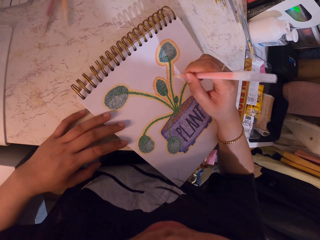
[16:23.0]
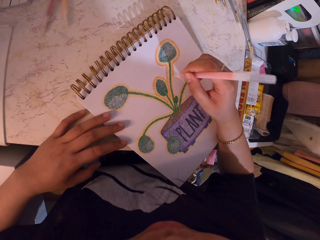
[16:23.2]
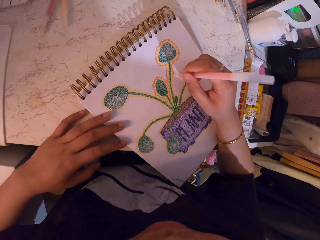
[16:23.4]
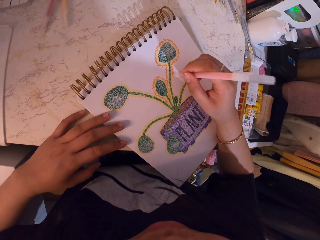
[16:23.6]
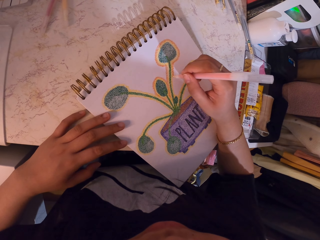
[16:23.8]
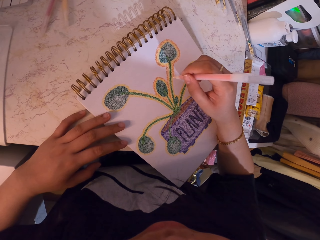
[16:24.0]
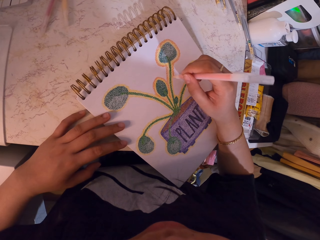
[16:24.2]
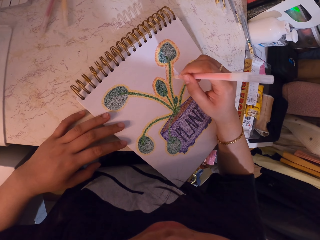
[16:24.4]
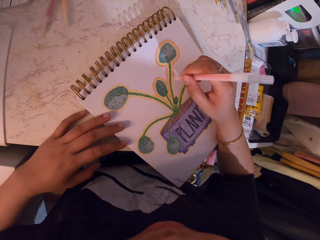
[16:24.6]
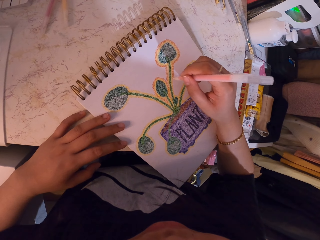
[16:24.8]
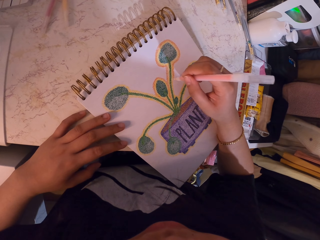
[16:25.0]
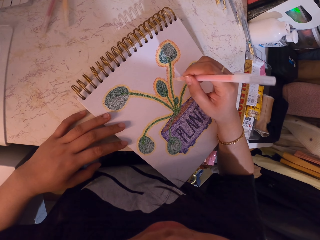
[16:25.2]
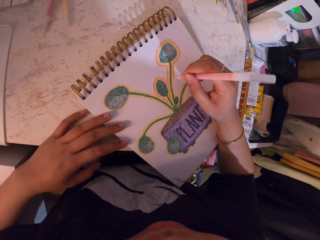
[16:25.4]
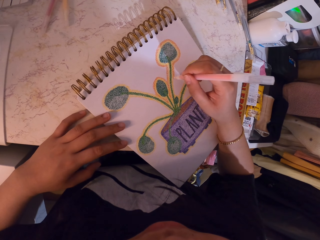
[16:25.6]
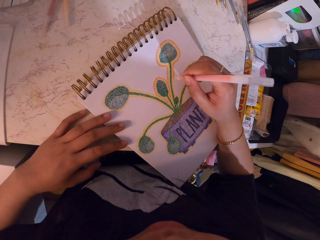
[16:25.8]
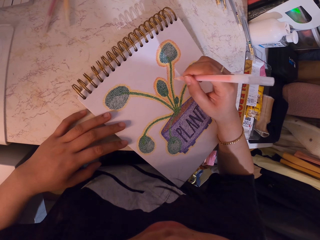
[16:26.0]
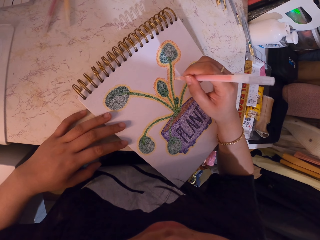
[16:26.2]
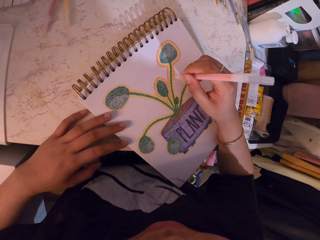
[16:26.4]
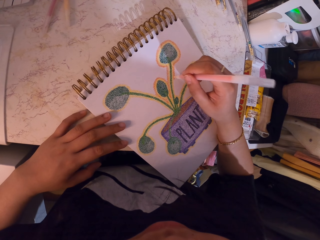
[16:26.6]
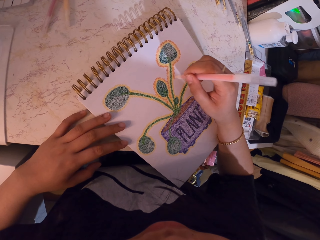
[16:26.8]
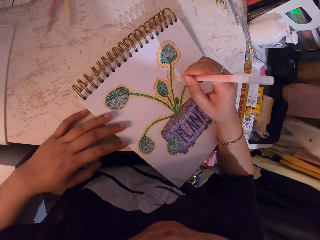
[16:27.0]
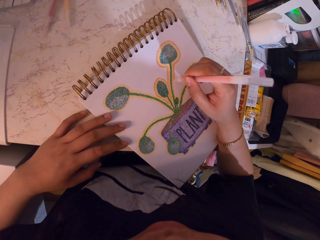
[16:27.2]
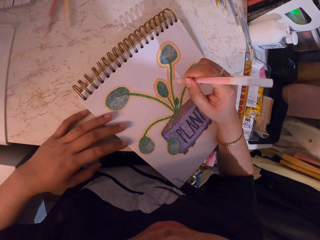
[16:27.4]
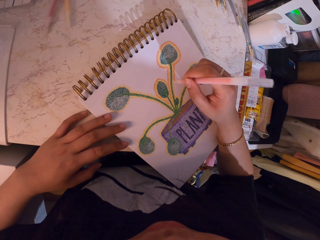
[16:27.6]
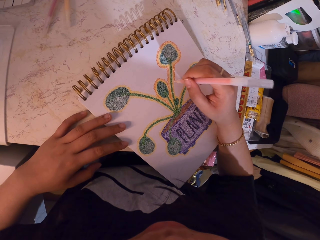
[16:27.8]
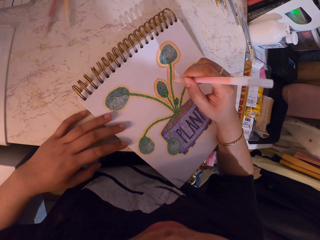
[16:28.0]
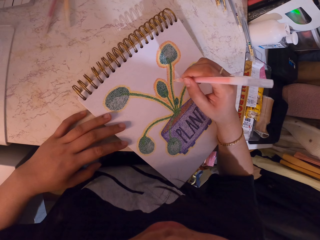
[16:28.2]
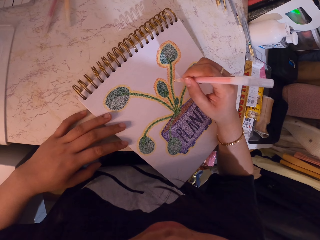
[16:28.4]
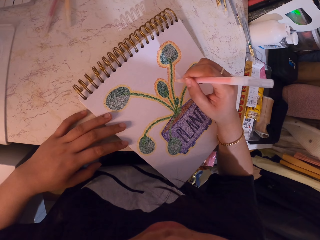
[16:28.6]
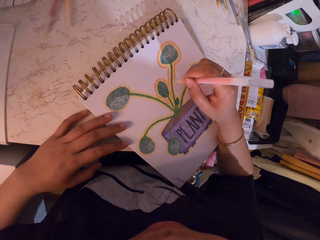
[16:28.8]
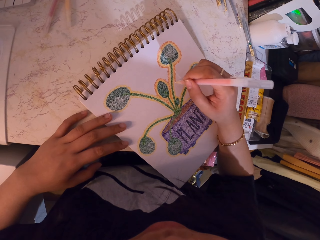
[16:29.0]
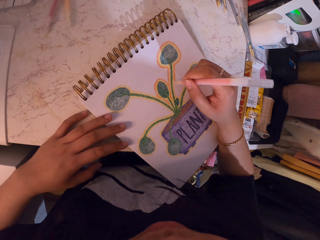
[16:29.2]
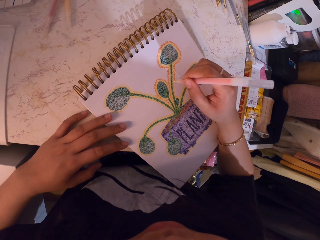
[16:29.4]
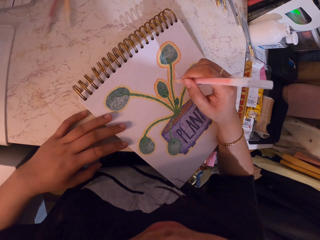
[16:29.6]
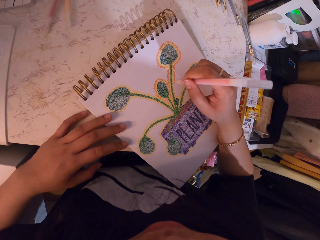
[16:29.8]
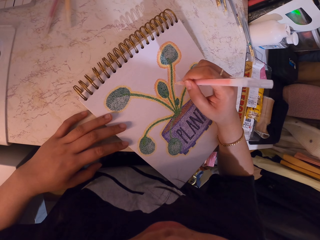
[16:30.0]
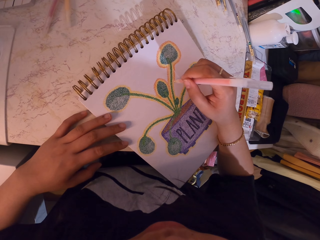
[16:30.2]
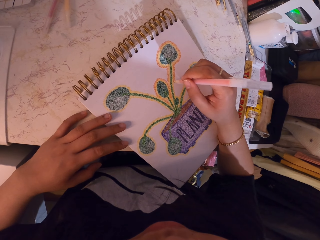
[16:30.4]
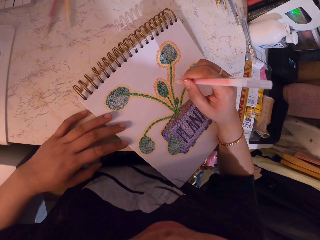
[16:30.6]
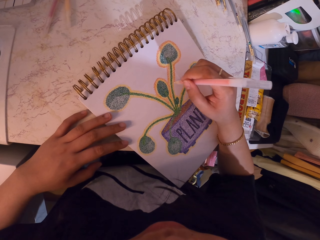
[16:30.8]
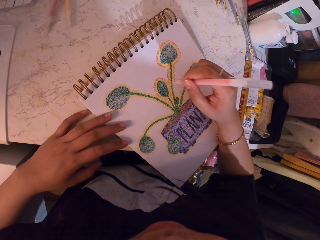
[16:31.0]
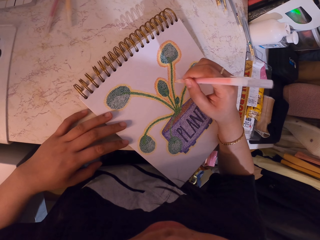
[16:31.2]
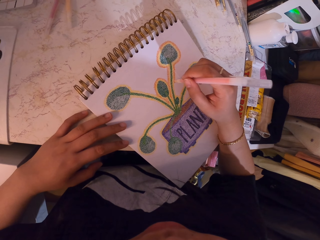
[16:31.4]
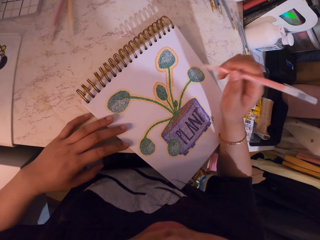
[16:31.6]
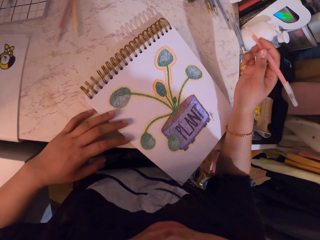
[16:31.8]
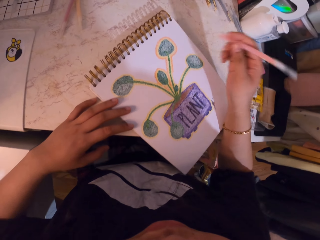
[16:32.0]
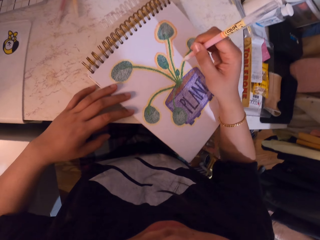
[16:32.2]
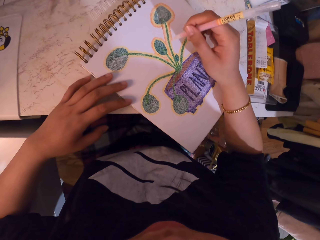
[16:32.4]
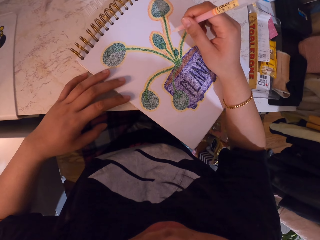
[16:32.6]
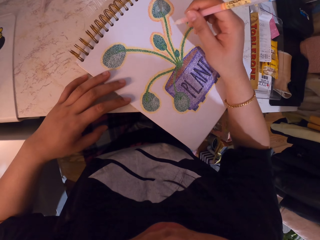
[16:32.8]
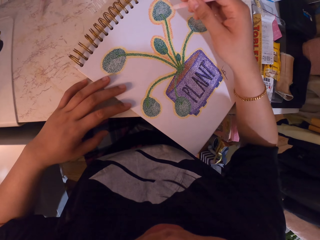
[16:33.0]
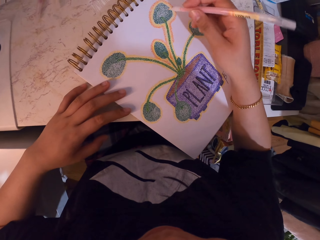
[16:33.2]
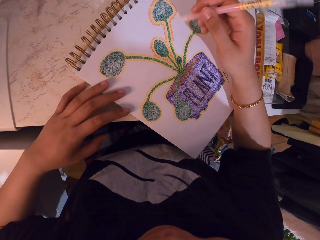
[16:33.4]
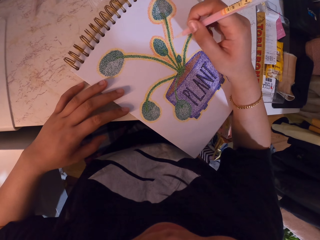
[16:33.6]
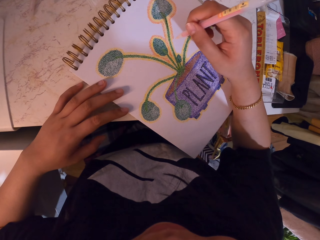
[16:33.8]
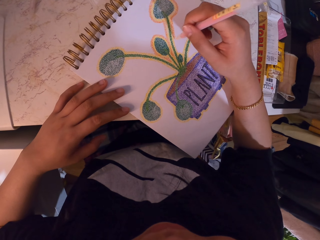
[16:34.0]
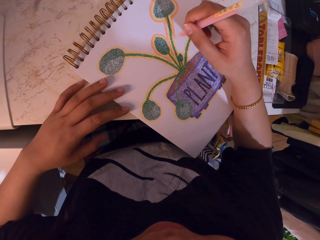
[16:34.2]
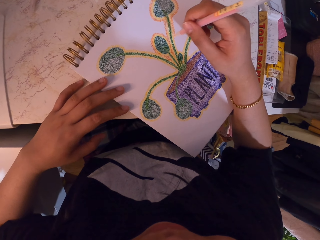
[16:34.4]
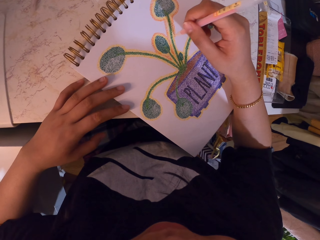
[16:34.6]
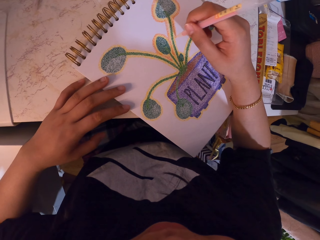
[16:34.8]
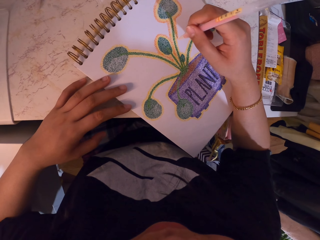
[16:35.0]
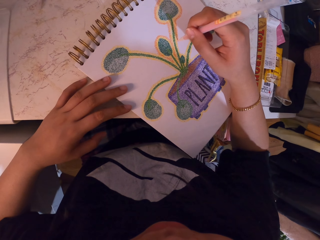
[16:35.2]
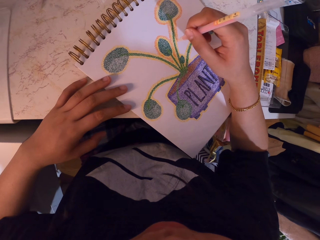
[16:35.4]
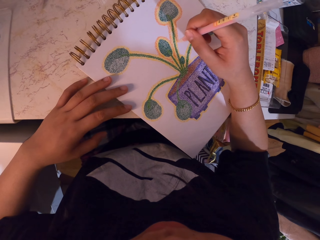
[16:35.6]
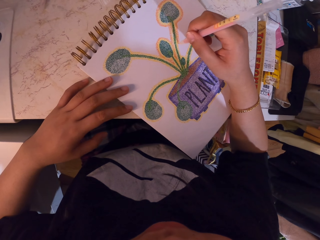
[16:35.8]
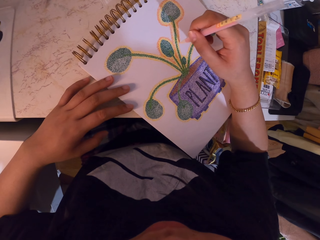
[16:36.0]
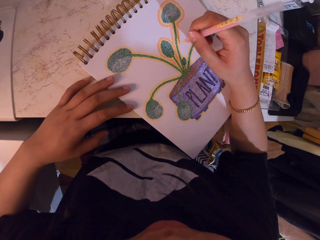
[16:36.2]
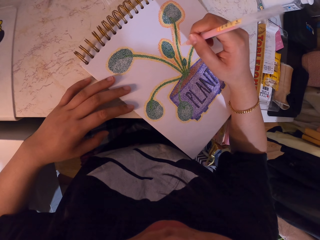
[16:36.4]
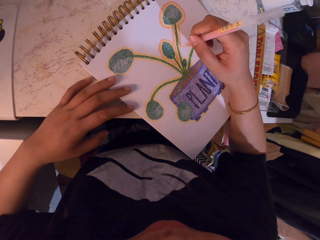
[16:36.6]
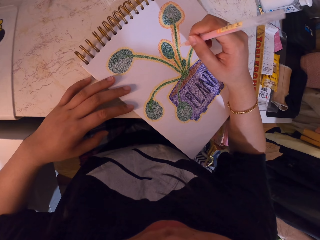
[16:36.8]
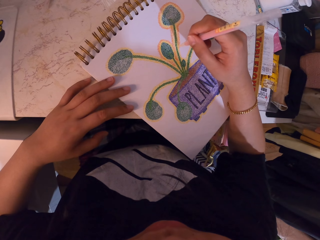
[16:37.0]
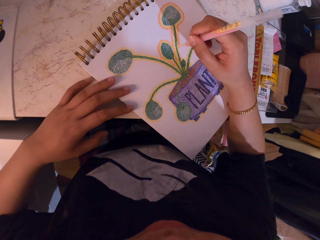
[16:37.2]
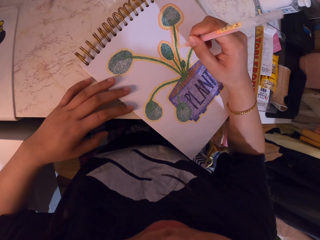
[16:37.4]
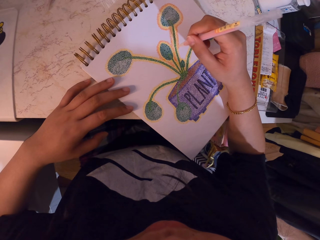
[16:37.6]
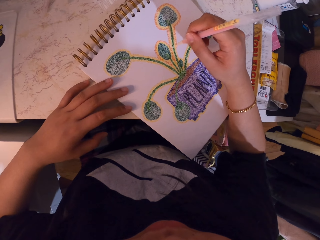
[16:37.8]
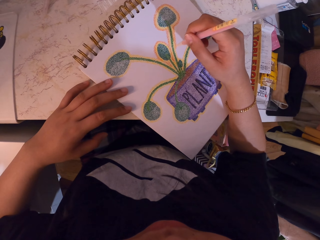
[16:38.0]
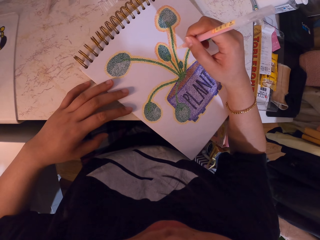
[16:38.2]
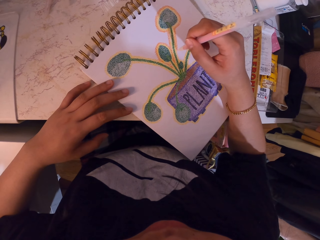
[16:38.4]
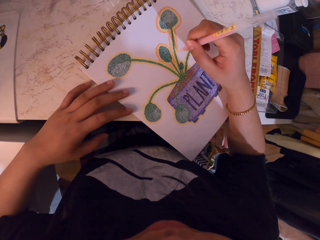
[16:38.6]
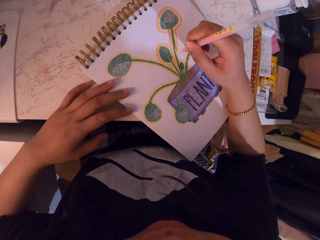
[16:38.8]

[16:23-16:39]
The camera wearer looks at the drawing on the book. They decorate the drawing with a decorating pen.

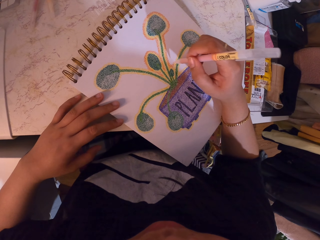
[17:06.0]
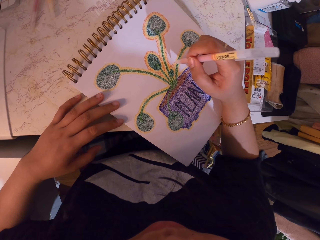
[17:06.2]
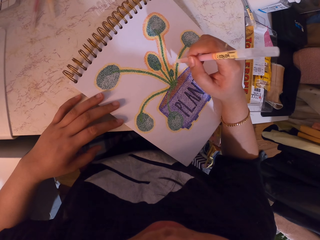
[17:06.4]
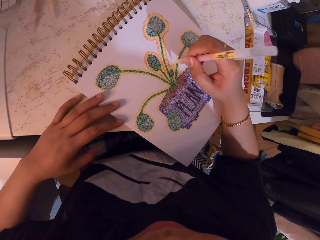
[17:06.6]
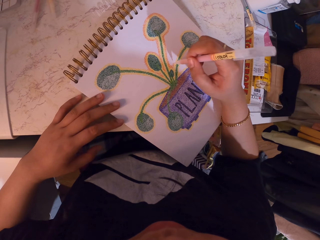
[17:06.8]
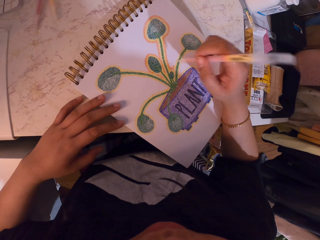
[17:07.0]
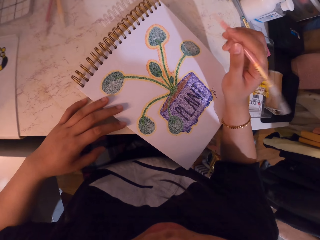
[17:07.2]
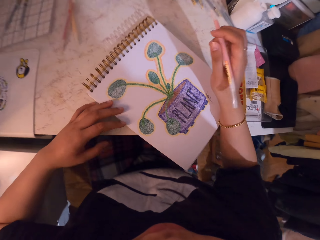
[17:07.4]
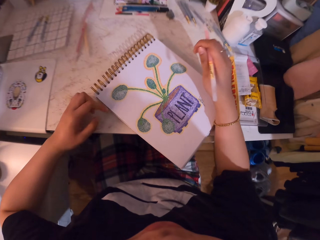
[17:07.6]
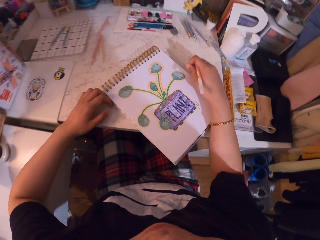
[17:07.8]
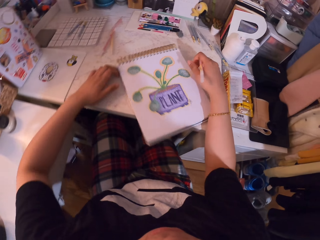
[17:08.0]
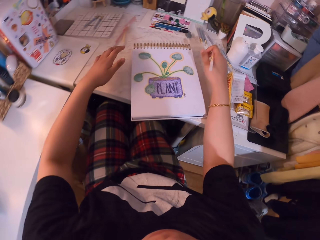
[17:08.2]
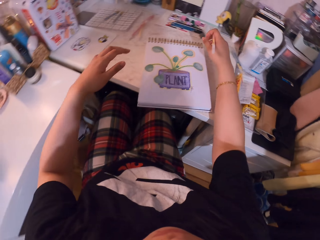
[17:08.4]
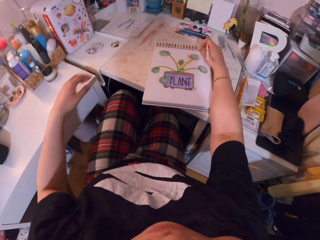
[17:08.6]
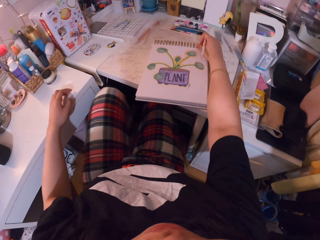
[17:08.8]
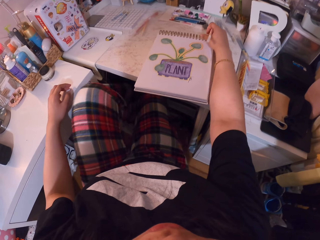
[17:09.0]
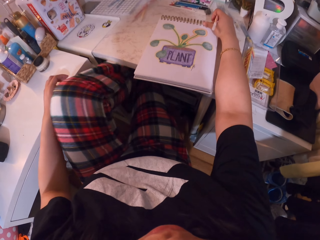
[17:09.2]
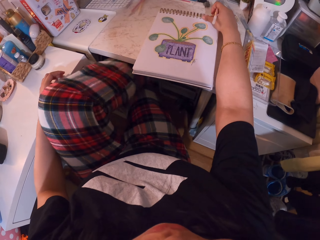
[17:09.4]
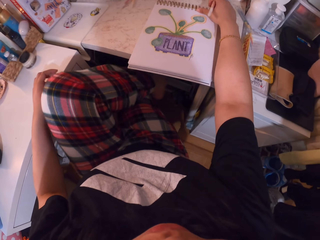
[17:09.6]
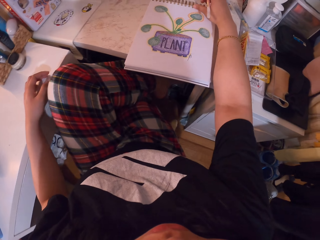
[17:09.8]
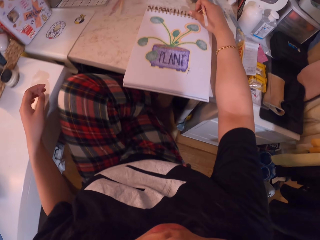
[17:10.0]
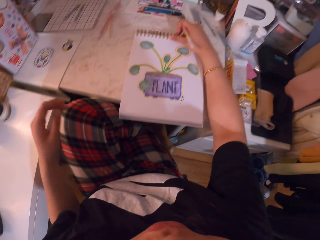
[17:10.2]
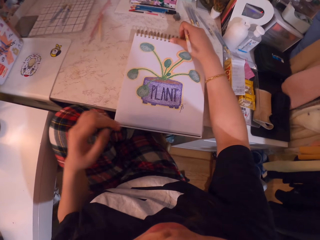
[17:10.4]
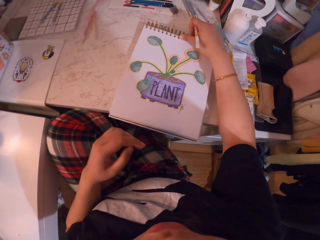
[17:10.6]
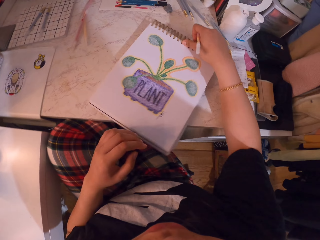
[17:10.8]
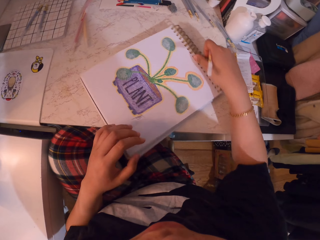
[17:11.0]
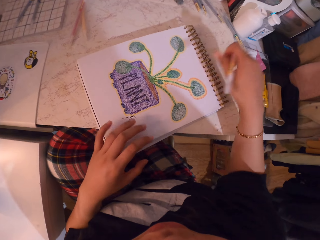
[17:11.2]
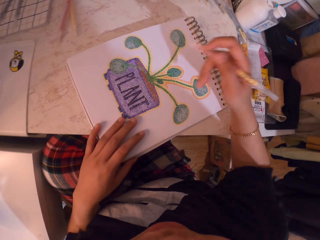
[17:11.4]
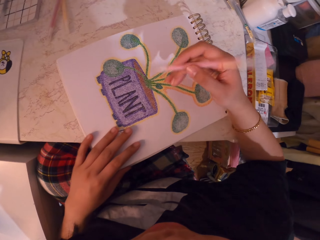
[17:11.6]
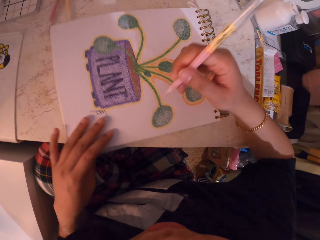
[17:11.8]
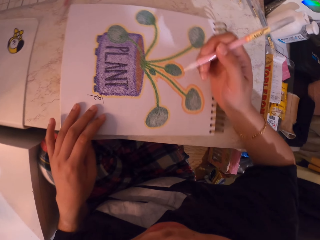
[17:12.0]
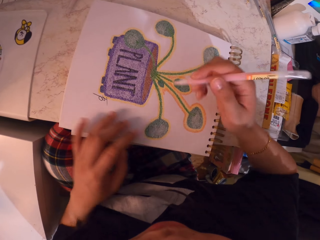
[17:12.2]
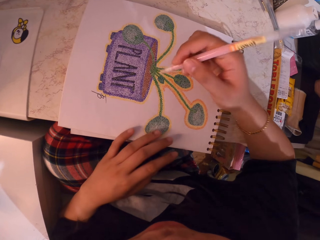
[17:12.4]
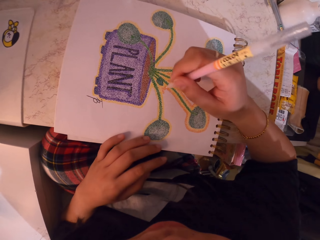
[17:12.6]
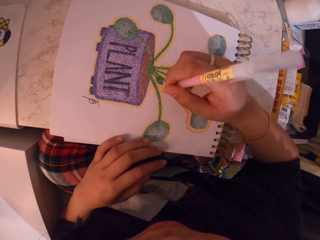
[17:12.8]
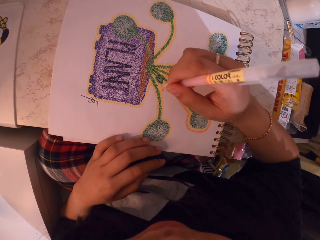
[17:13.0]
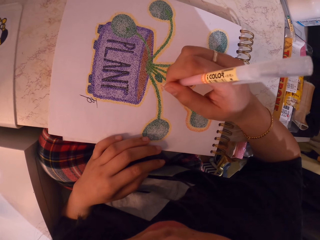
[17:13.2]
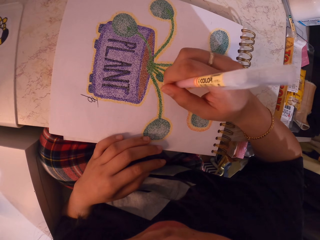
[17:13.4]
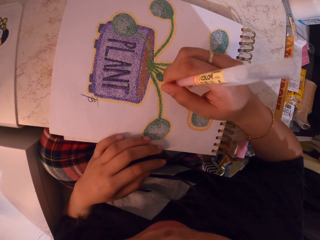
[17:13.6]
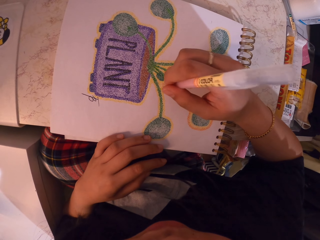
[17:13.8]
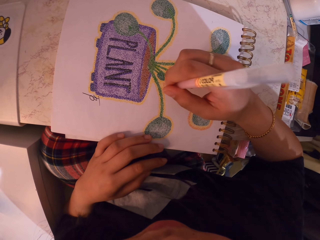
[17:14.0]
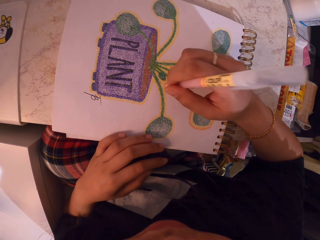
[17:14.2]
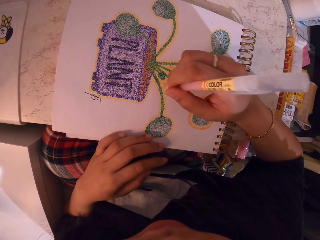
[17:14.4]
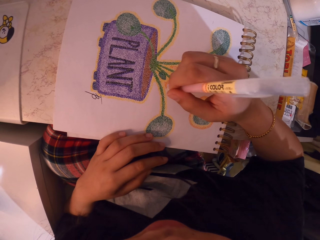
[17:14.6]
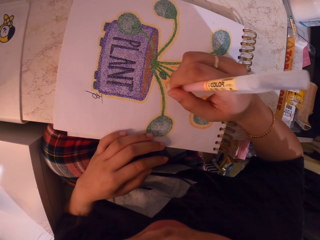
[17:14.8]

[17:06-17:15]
The camera wearer adjusts the book on the table. They rotate the notebook. They place the left leg on top of the right leg. They adjust the book on the table. They decorate a drawing with a decorating pen. They paint the drawing on the notebook.
